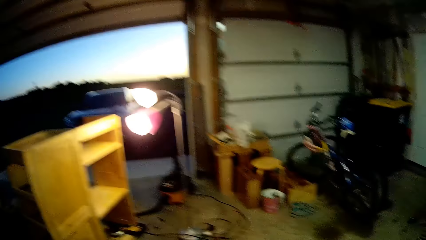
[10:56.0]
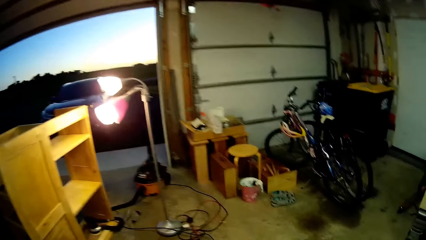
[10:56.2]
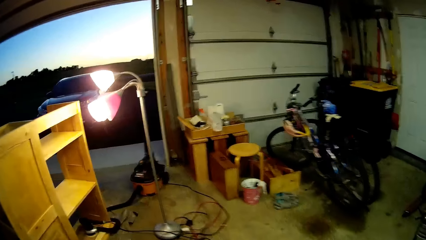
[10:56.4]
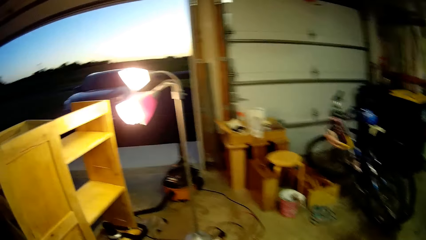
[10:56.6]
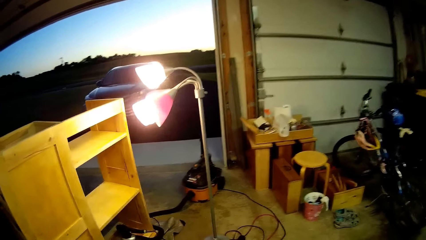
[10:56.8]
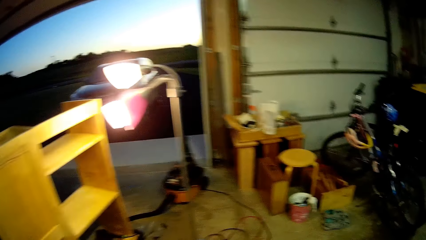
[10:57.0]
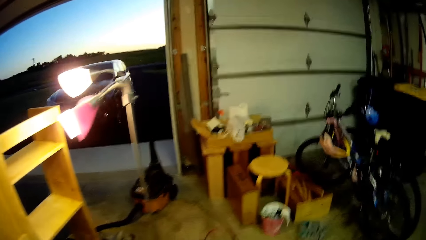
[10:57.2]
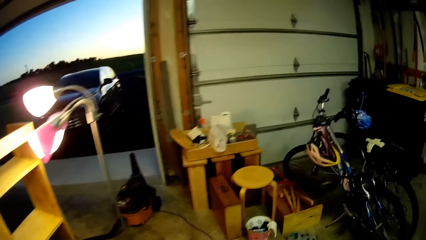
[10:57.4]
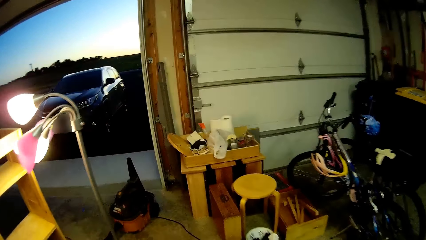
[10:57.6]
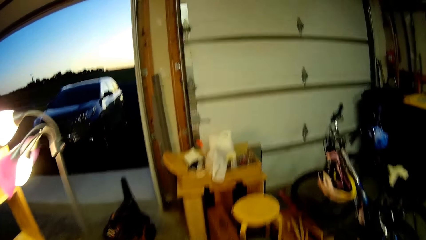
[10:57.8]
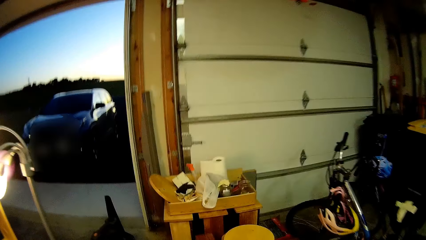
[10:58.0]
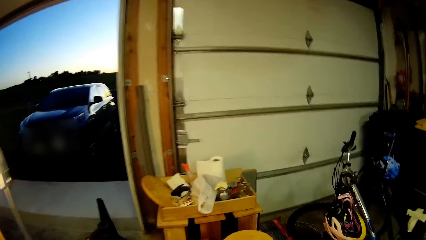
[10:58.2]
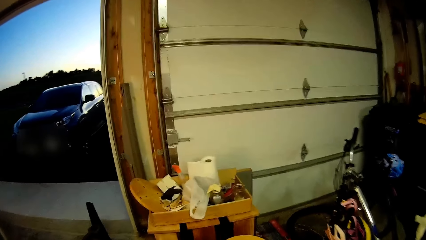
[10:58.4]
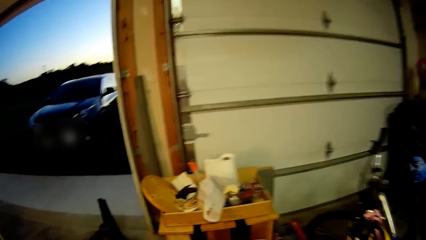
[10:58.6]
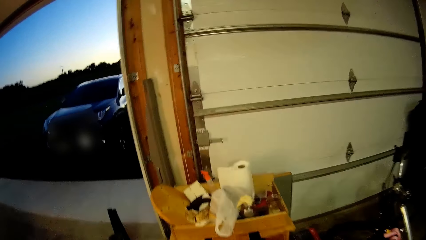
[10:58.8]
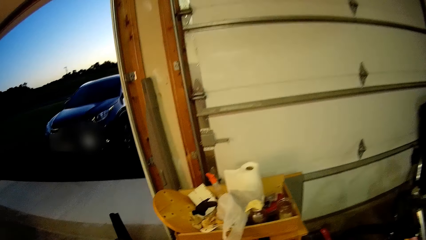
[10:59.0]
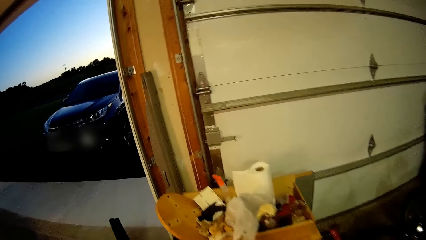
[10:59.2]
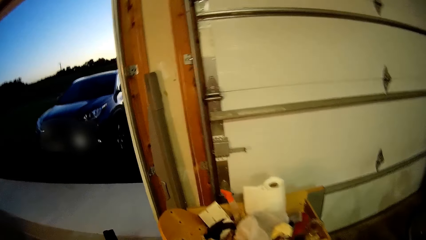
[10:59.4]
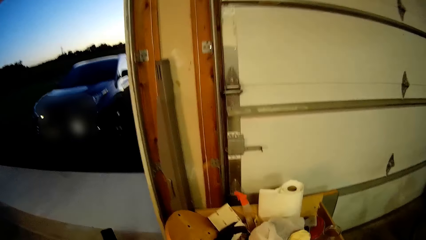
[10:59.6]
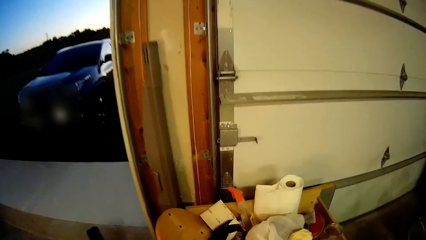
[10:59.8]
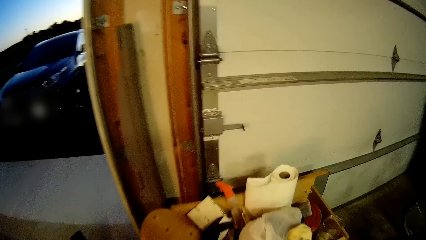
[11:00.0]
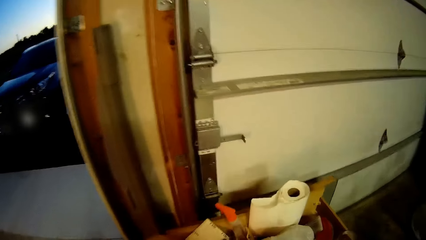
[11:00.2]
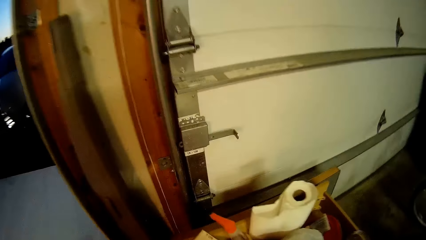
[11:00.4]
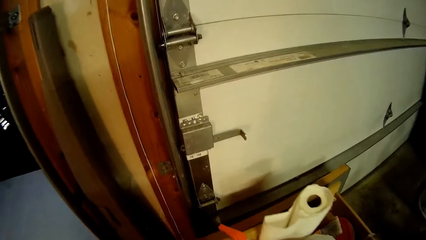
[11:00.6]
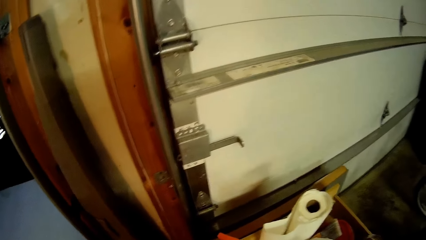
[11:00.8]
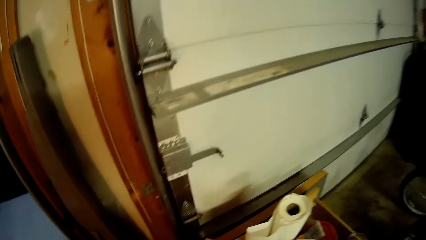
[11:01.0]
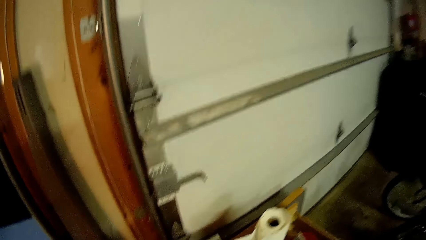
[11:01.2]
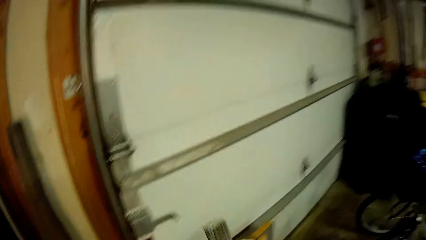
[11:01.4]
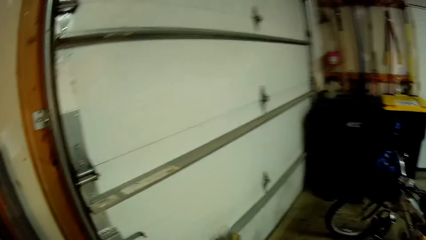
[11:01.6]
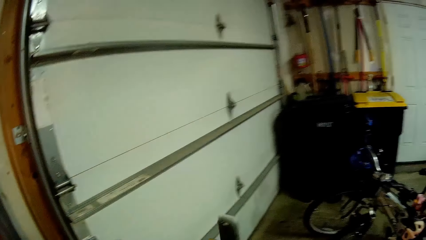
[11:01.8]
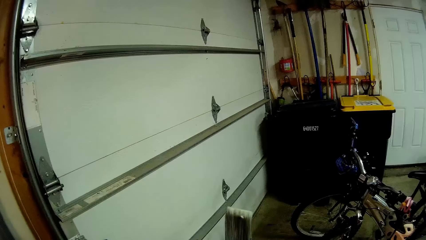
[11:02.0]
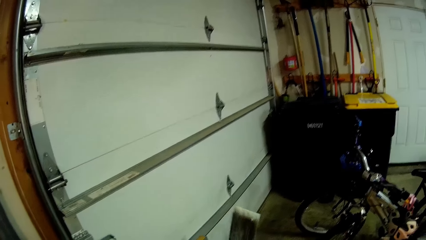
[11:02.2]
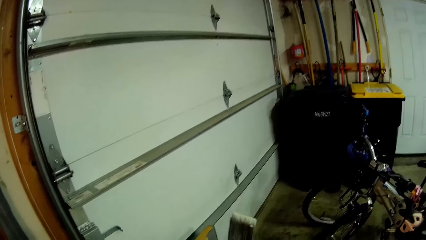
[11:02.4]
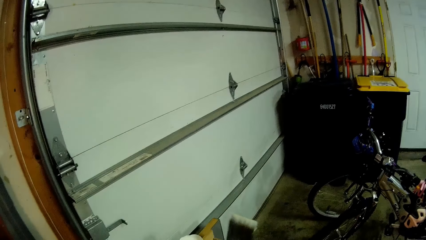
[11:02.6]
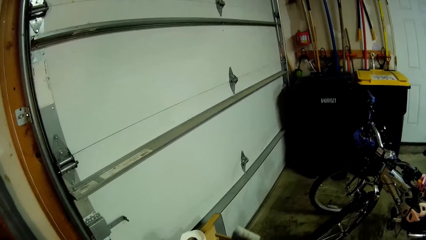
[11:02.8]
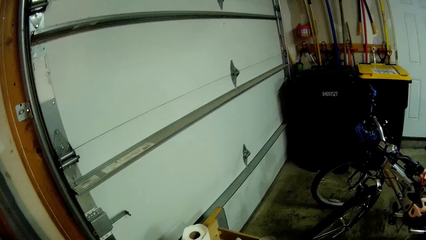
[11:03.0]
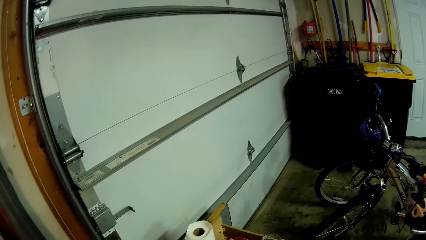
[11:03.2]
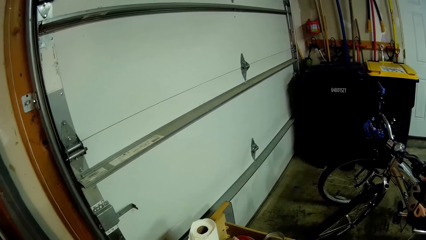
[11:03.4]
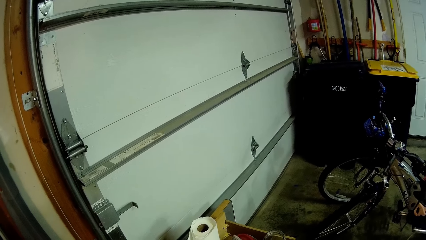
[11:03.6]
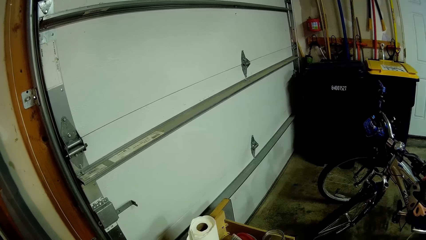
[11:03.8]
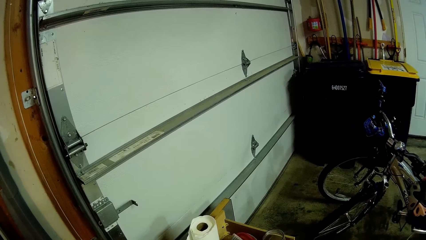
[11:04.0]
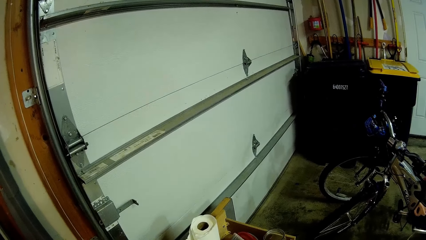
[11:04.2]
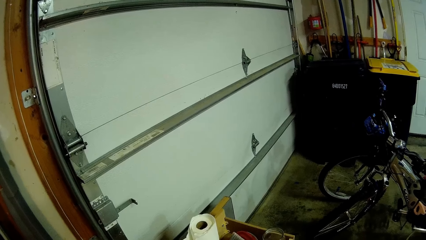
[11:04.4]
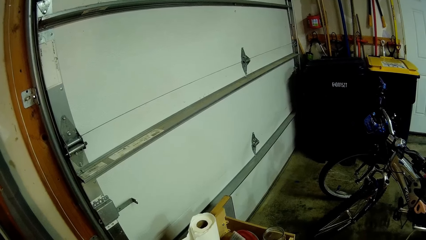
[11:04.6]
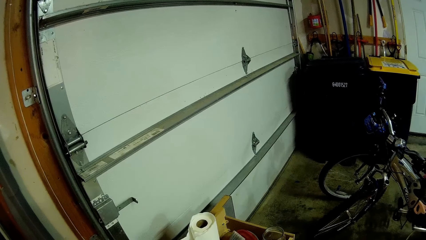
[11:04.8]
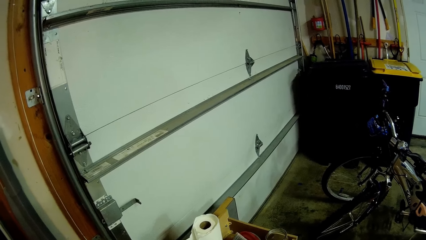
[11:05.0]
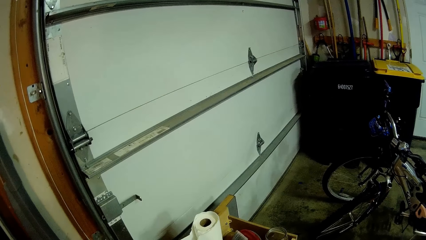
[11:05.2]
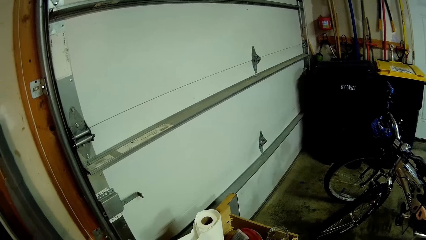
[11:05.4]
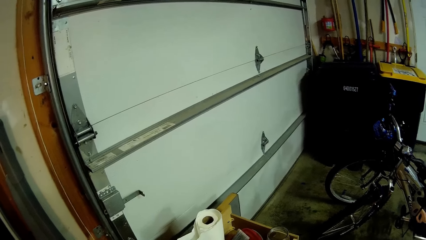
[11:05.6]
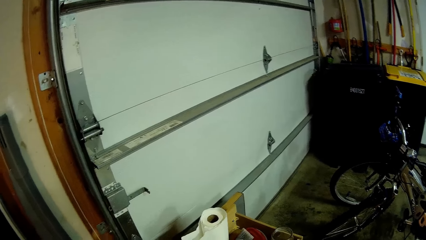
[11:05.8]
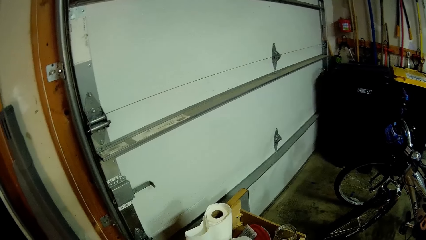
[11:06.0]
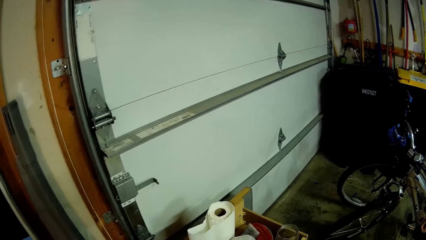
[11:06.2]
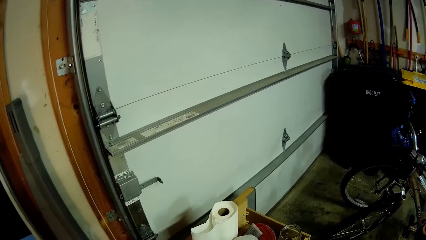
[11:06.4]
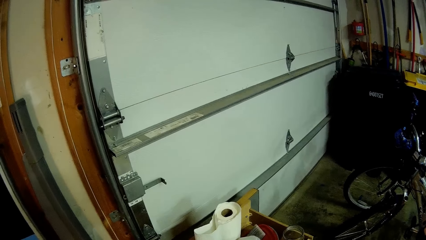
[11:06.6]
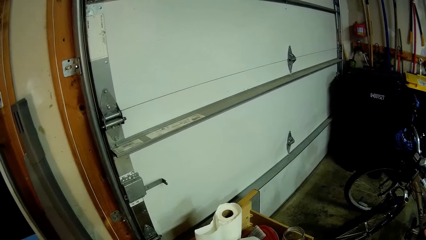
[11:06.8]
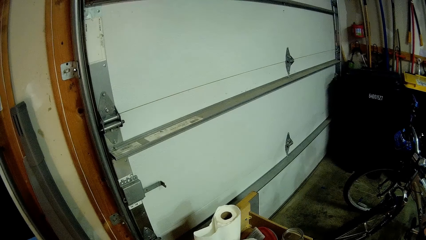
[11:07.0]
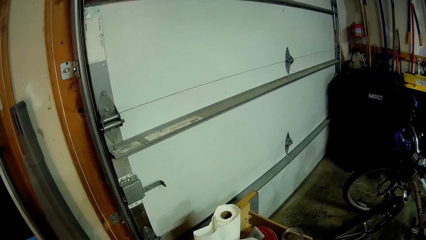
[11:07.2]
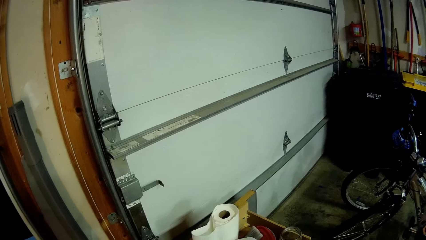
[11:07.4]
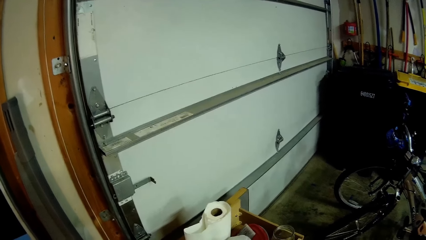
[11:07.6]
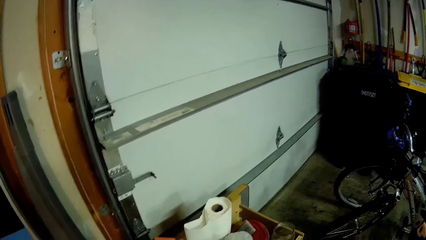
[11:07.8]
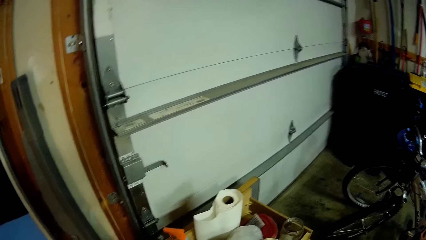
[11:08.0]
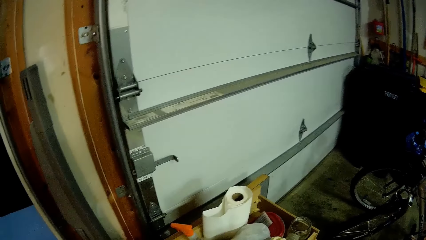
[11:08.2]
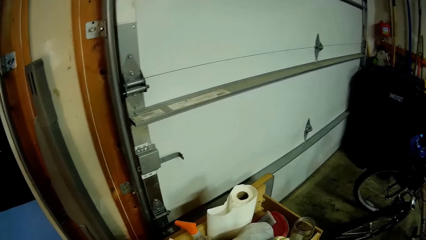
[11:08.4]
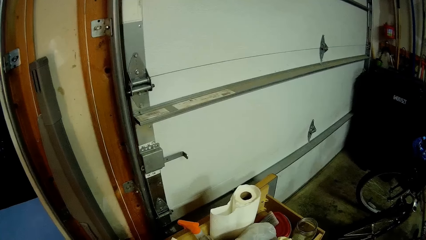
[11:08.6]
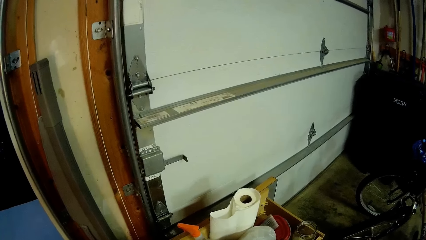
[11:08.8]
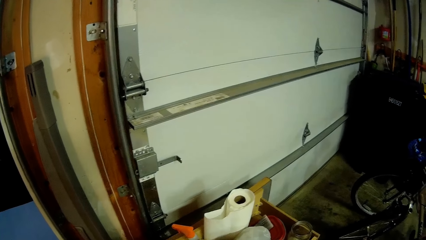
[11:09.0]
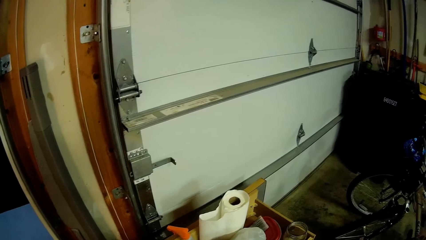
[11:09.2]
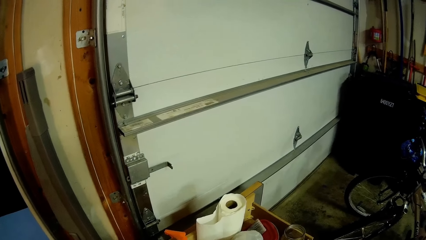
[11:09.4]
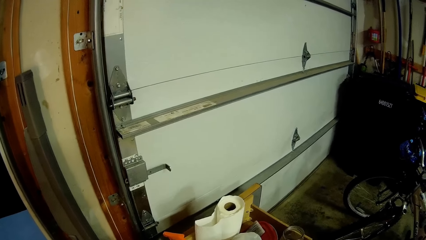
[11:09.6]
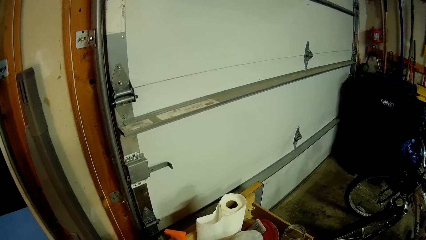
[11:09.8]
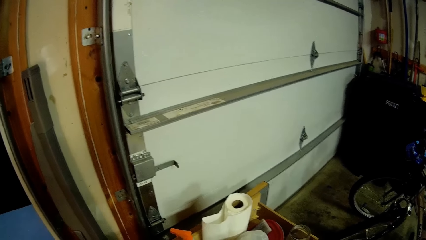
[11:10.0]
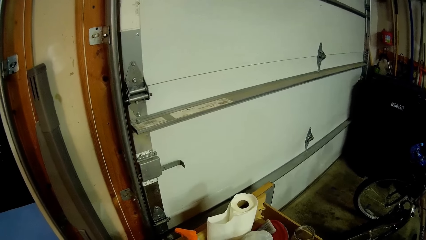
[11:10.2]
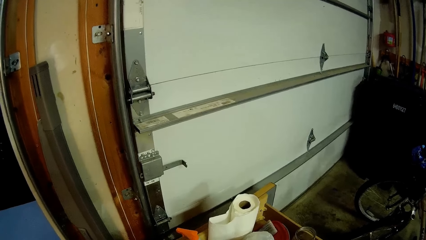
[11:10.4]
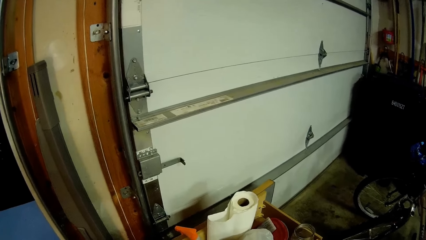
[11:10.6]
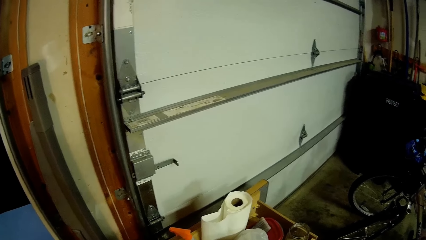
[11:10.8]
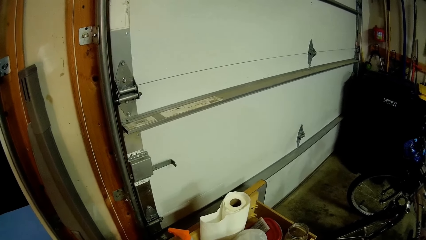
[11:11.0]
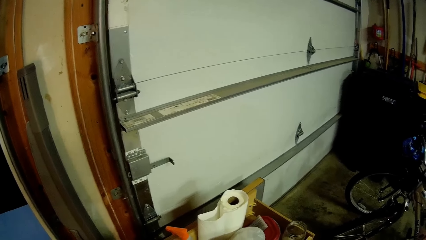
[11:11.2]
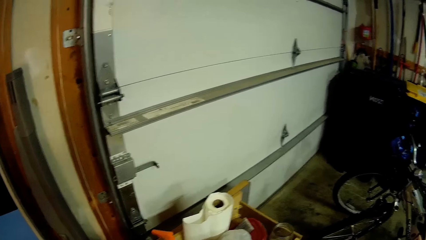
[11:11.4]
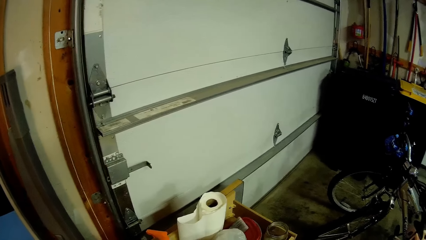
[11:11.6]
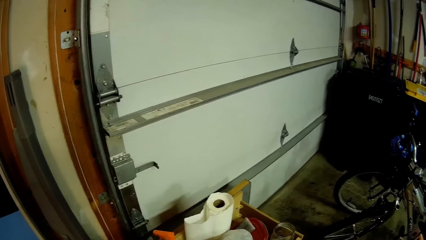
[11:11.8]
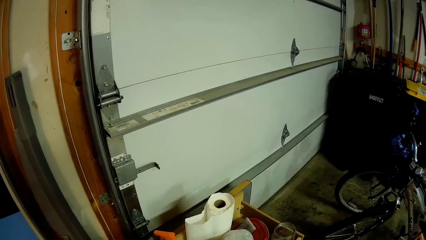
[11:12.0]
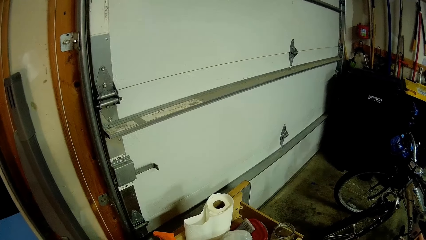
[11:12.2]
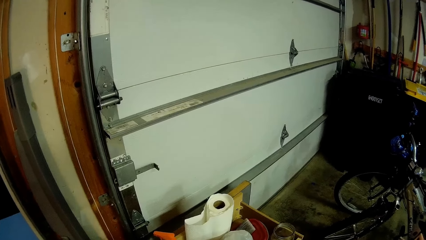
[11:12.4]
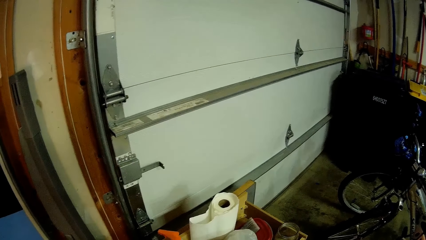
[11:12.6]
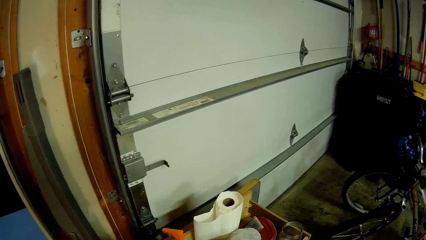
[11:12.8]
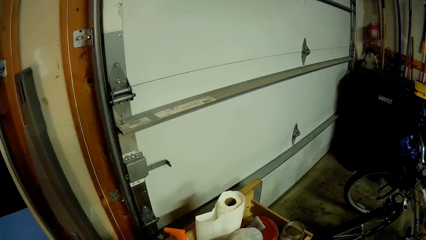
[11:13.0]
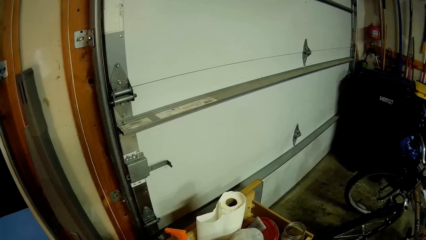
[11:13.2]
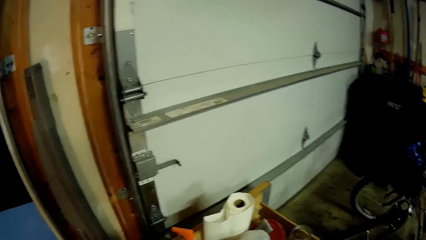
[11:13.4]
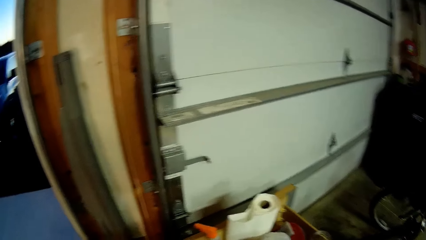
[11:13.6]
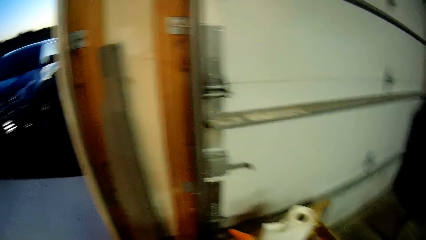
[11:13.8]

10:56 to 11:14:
The camera wearer walks. They pick up a paintbrush. They look at the brush. They look around.
